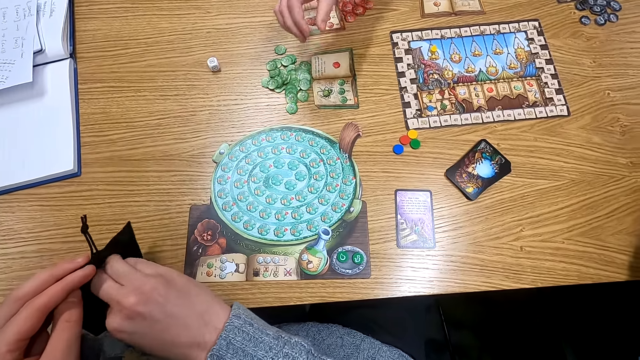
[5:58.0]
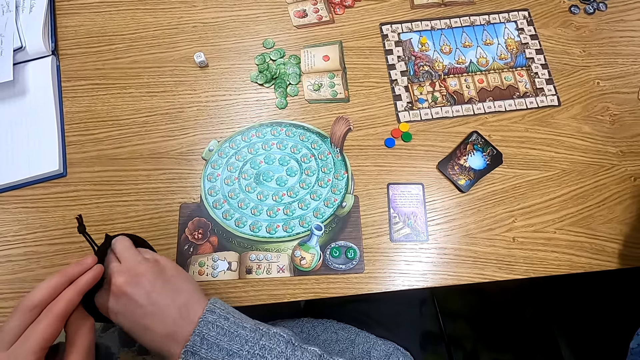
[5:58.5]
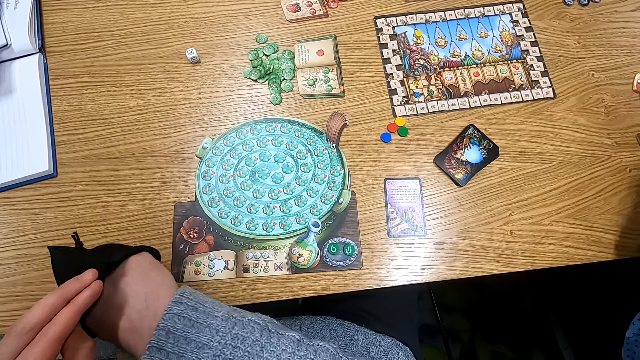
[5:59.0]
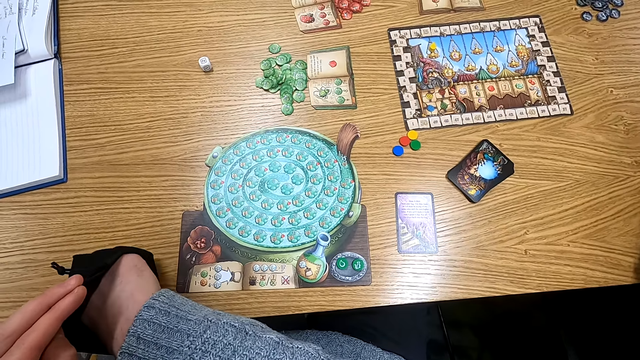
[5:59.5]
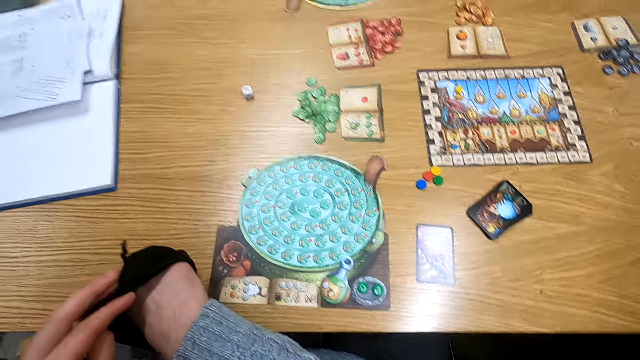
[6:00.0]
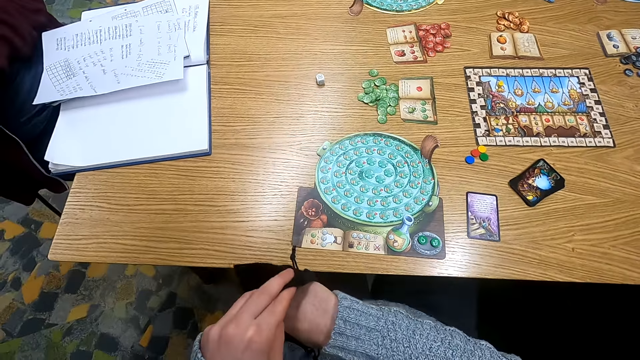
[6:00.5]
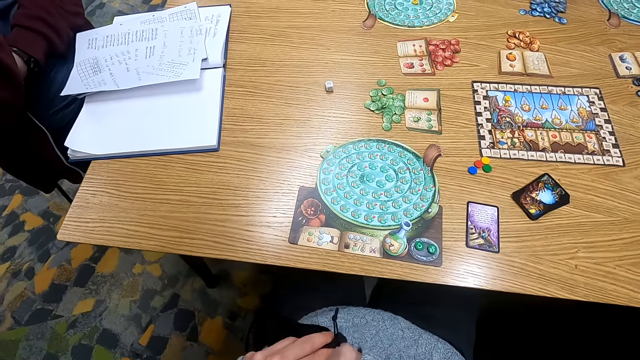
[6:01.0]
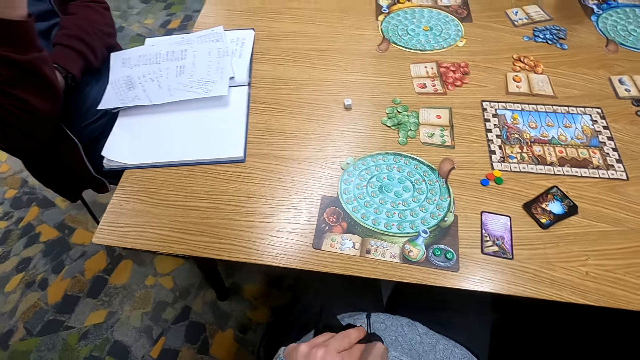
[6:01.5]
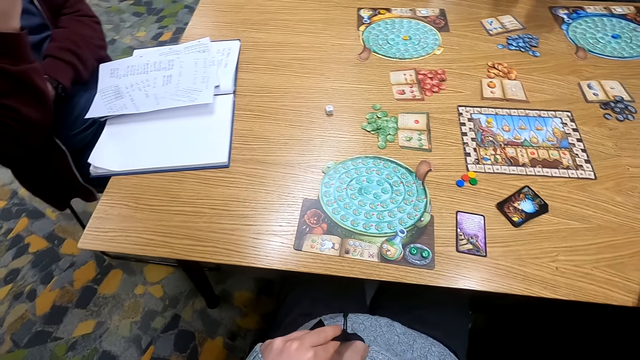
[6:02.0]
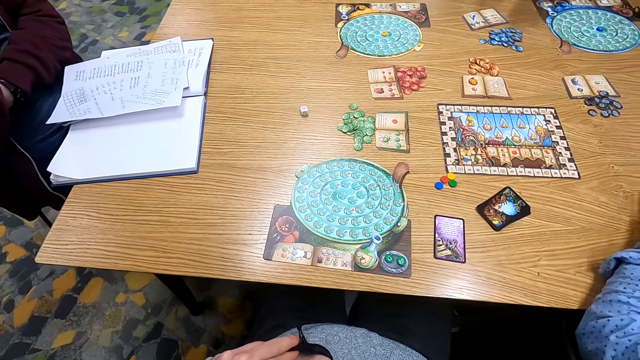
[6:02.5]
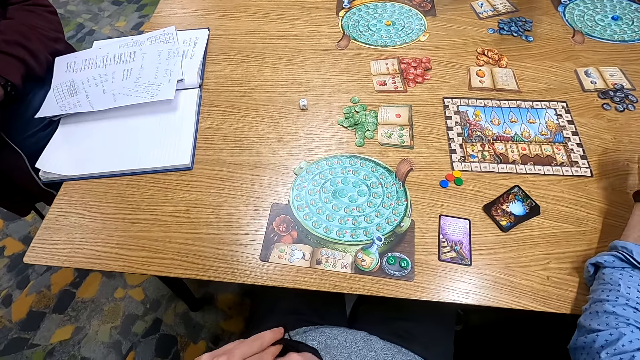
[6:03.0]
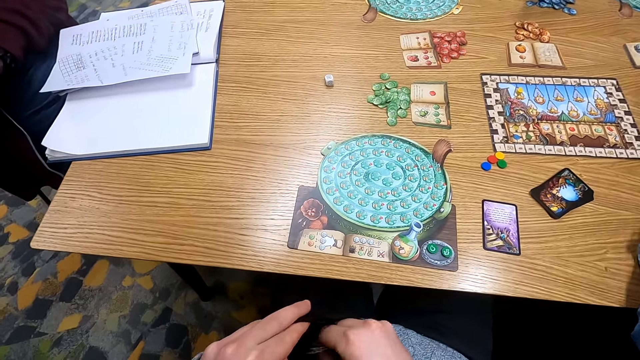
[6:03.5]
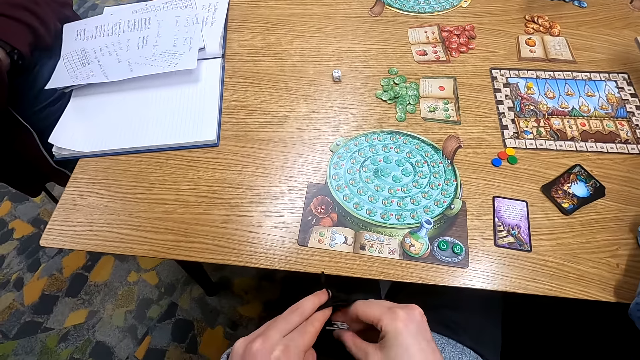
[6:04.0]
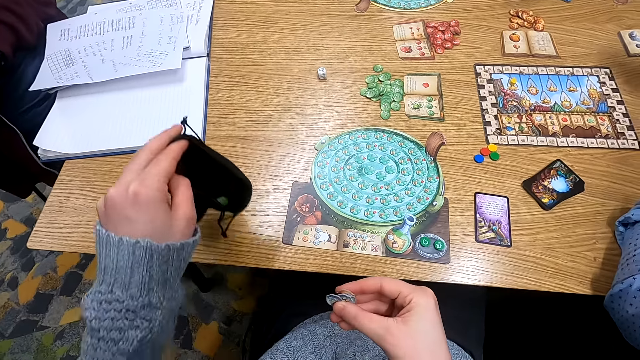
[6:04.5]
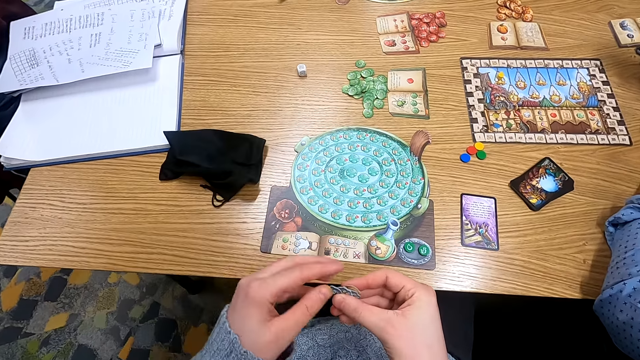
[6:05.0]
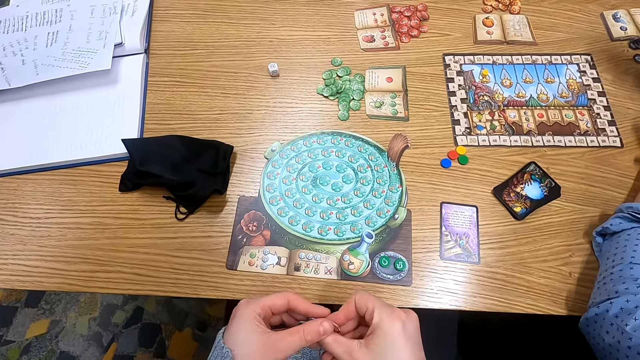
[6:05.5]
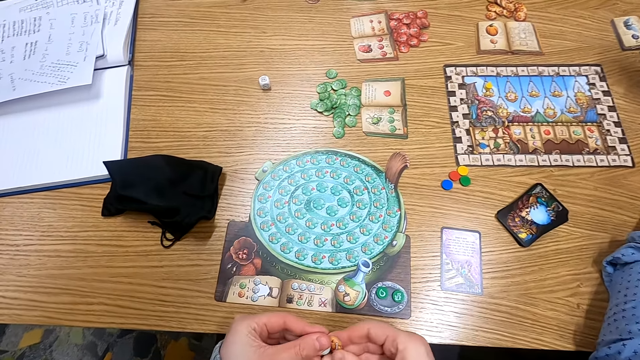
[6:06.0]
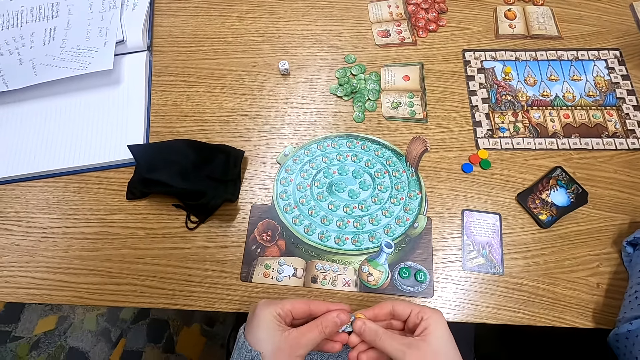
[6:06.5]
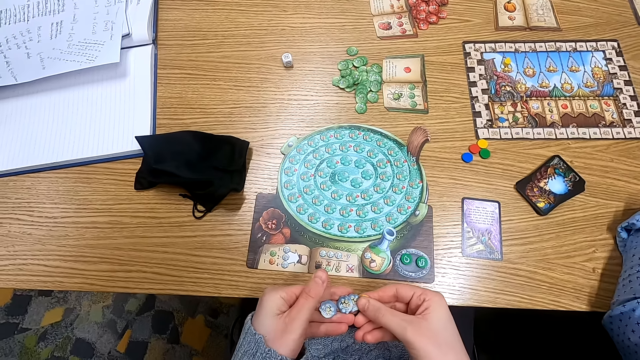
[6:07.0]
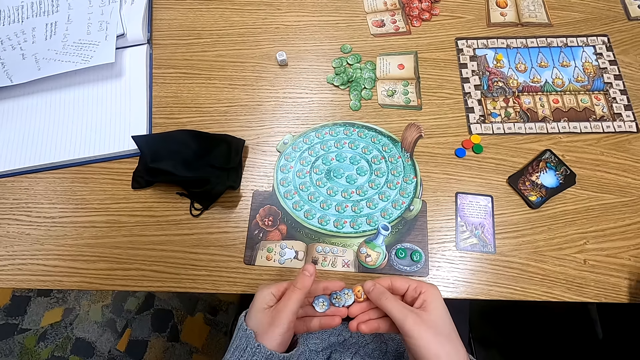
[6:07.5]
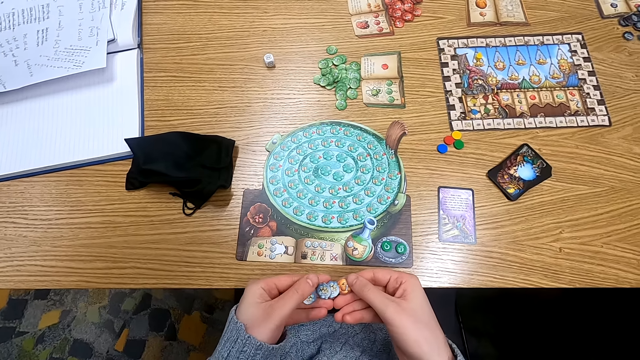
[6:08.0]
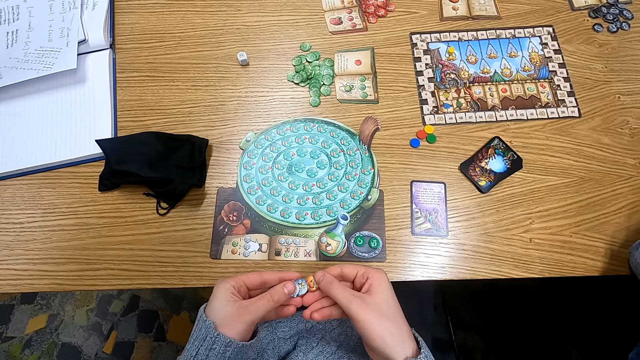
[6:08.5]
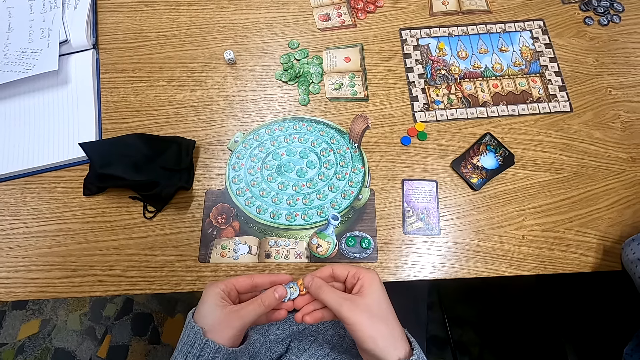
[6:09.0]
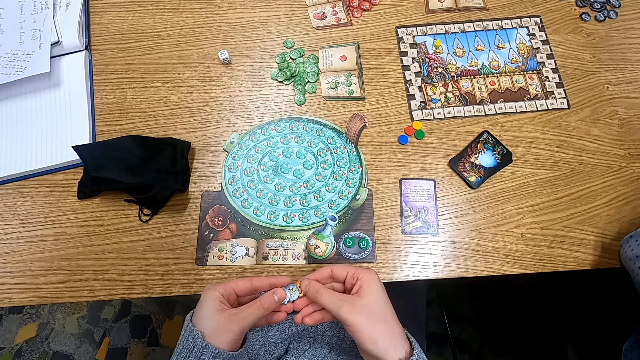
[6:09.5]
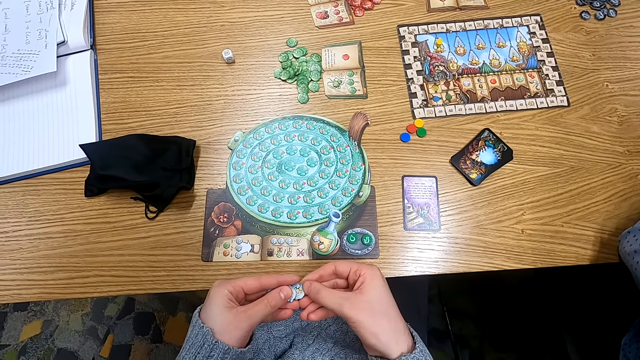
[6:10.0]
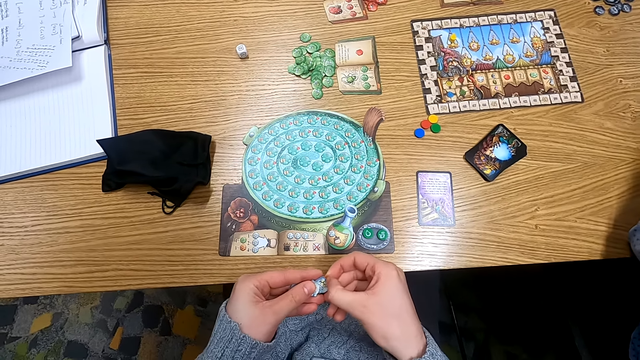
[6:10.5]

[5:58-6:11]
The camera wearer turns to the side. Someone picks a tile. The camera wearer puts a hand in the cloth bag. They turn to the side, put a hand in the cloth bag, and hold point tokens. They pick tiles from the bag. They put the cloth bag on the table. They hold the point tokens. They turn to the side. They hold the point tokens.

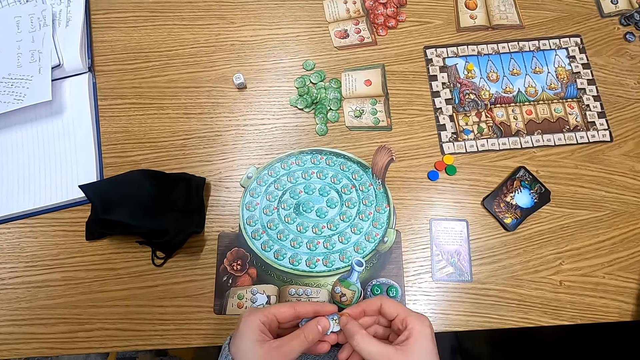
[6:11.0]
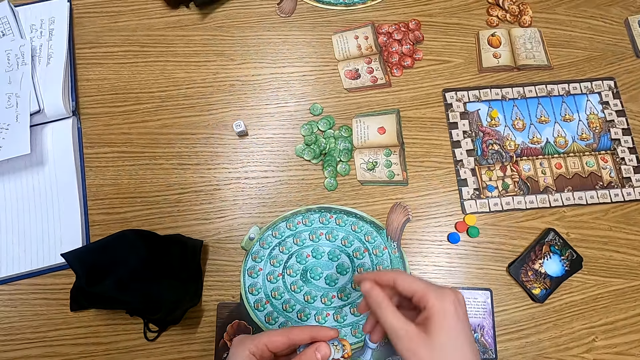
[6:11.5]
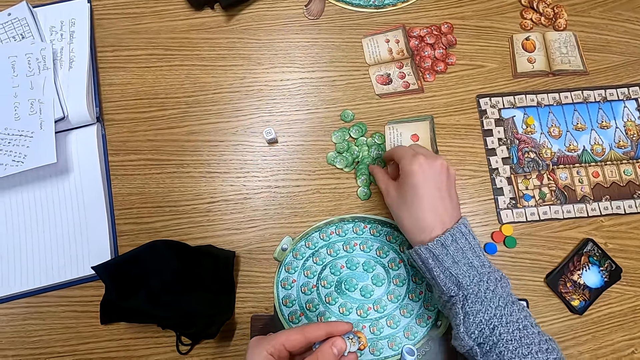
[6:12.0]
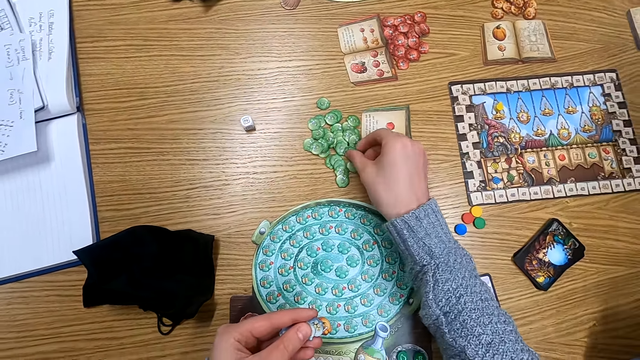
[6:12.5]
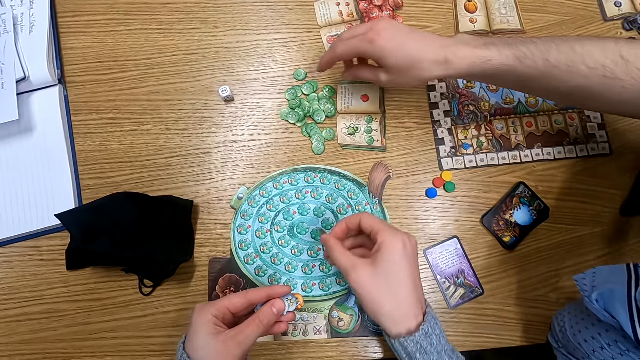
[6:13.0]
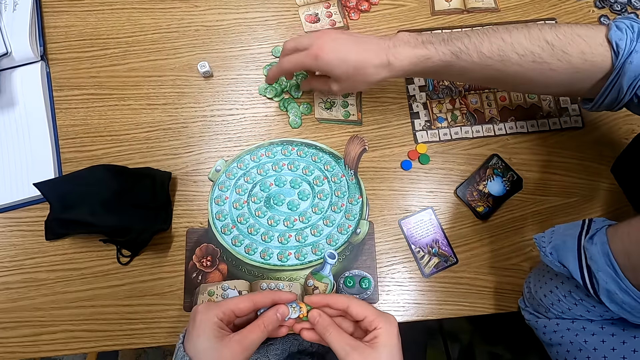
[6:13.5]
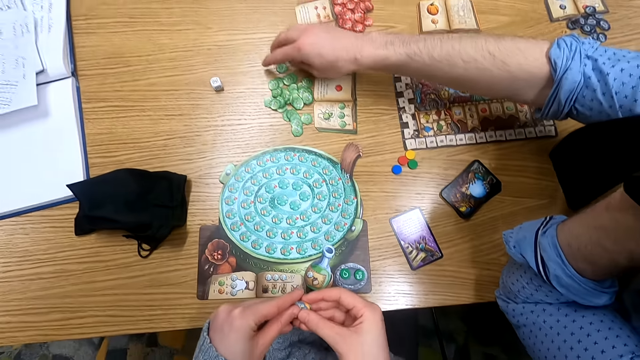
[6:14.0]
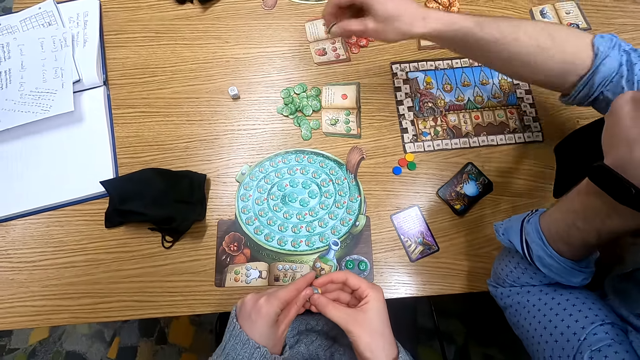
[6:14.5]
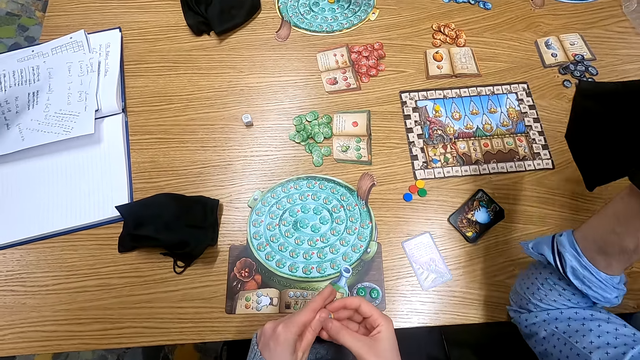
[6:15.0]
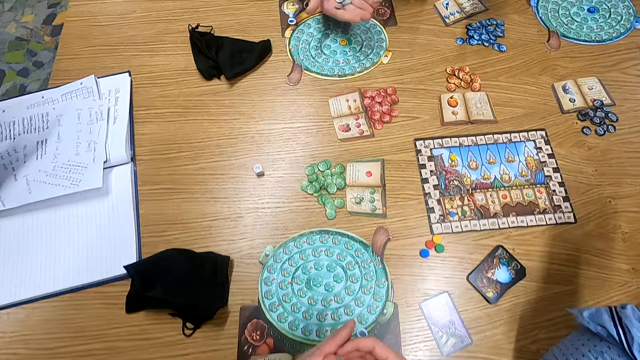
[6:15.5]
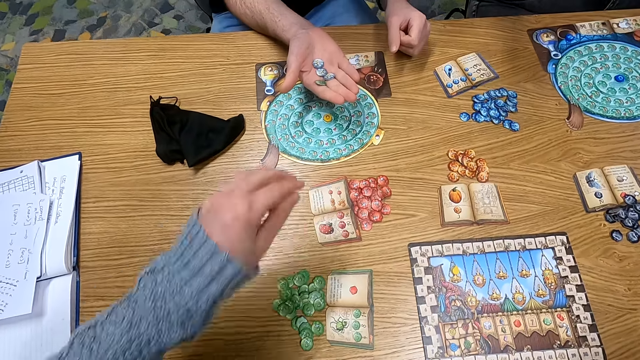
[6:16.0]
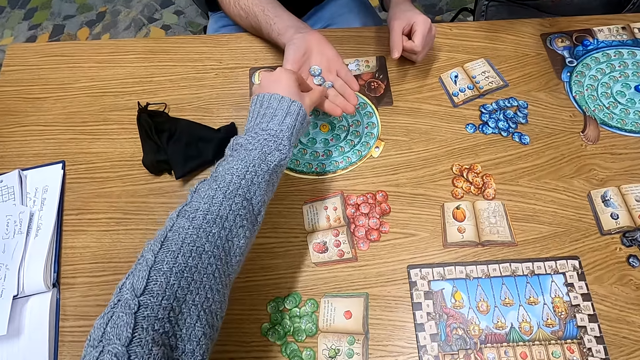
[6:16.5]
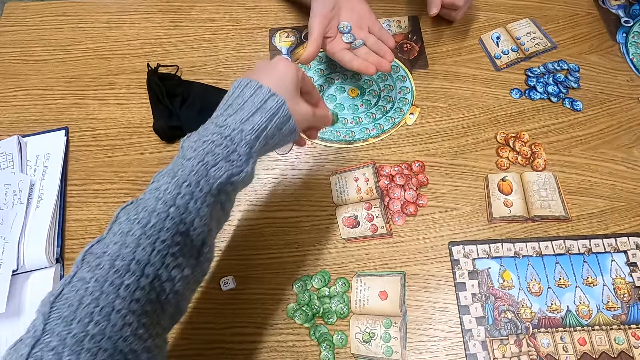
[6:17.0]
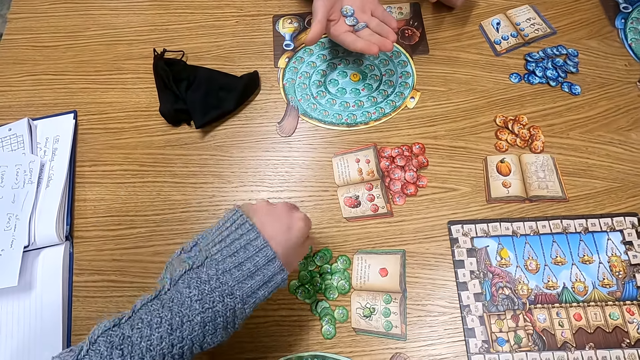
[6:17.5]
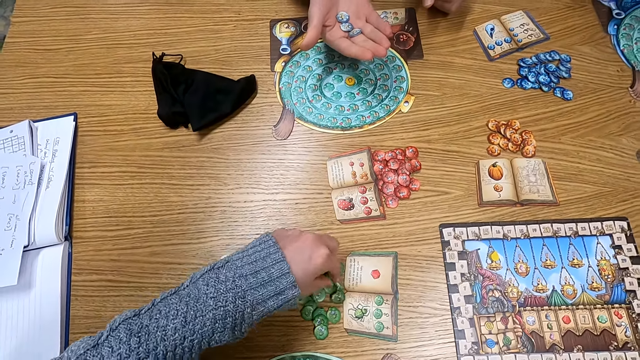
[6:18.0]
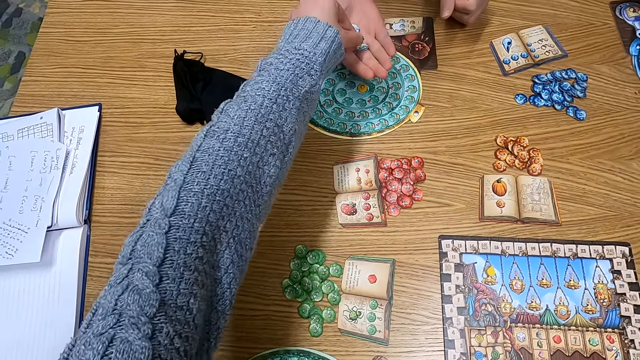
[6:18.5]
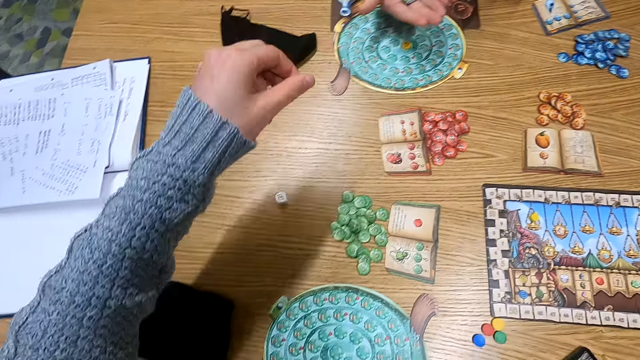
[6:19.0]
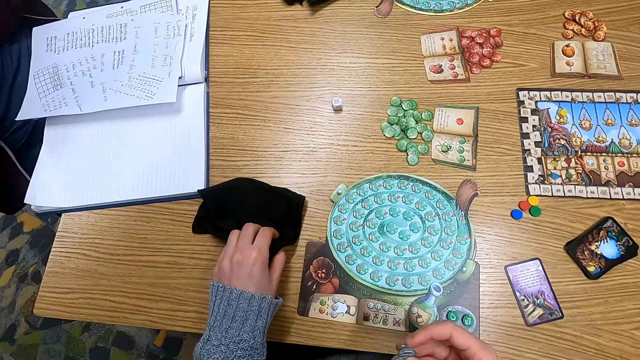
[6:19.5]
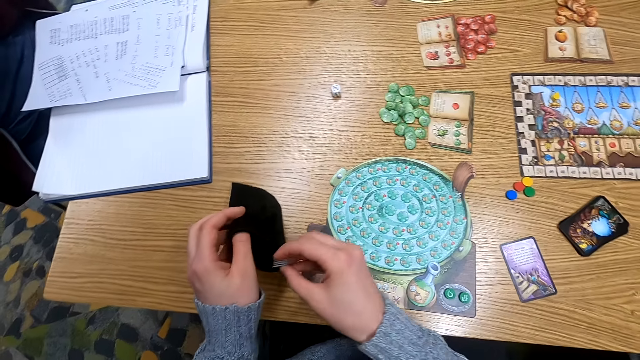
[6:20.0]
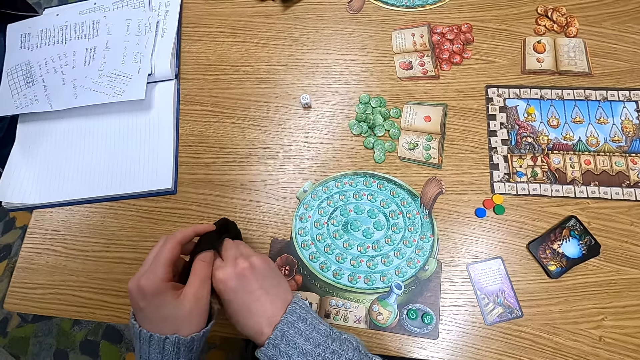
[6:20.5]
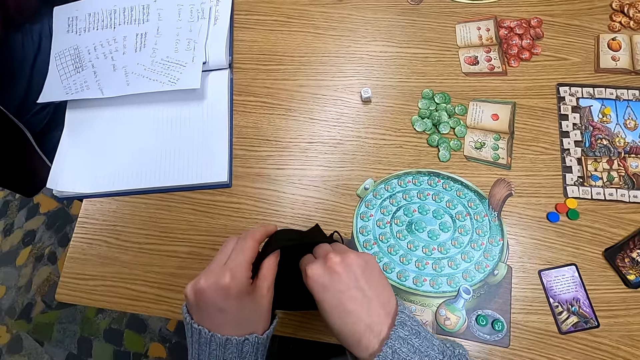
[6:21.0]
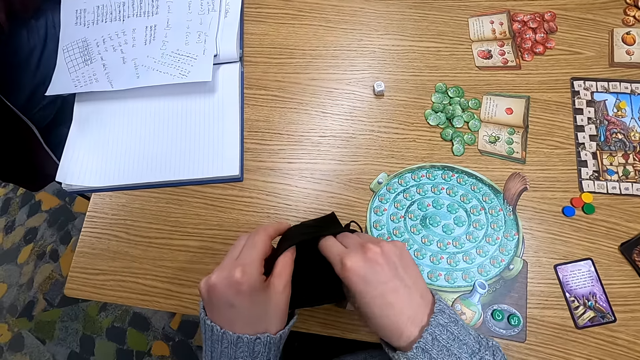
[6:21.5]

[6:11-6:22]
The camera wearer turns to the side. They hold point tokens on the table. They pick tiles. They hold the point tokens. A man holds point tokens on the table. Another man picks a tile. The camera wearer turns to the side. They pick point tokens from the first man's hand. They put the point tokens on the table. They pick the point tokens on the table. They hand a tile to the first man. They turn to the side. They hold a cloth bag. They put the point tokens in the cloth bag. They turn to the side.
